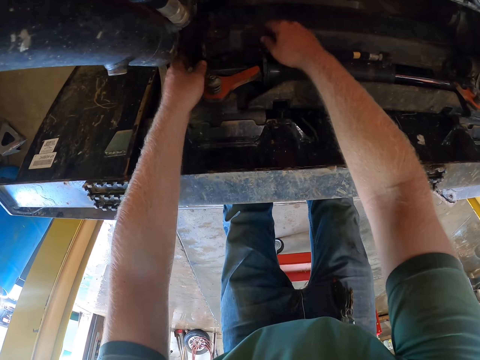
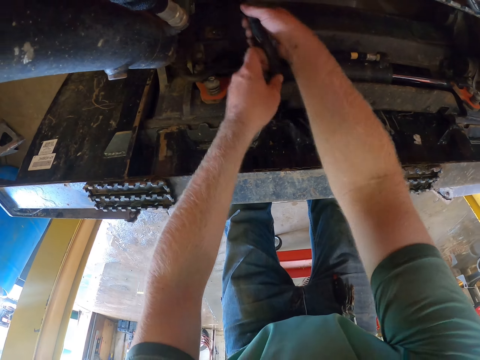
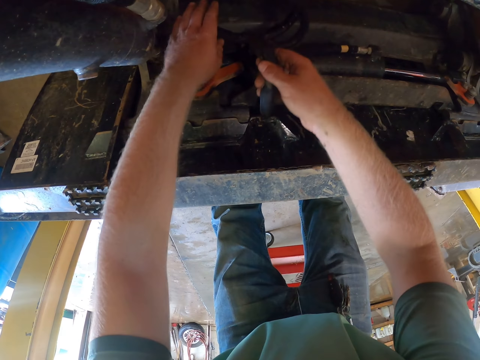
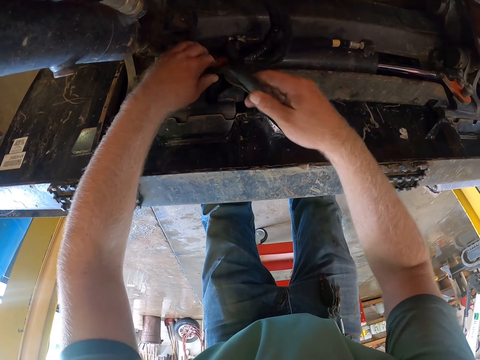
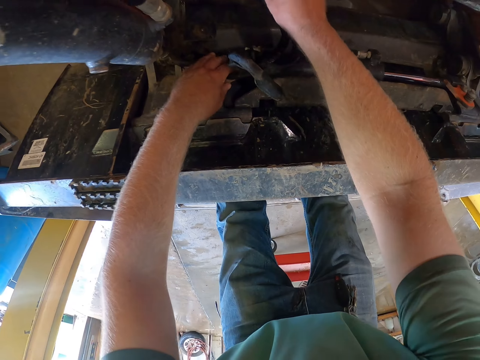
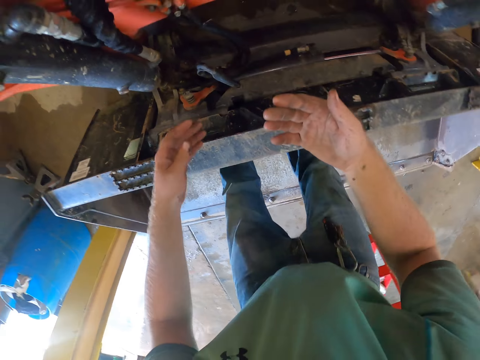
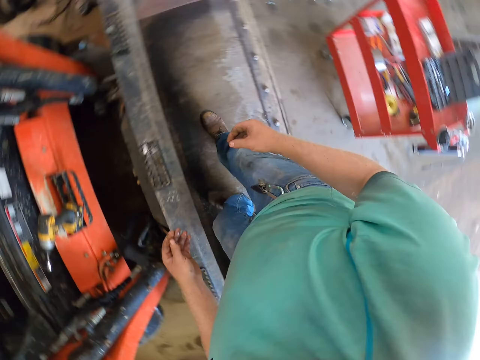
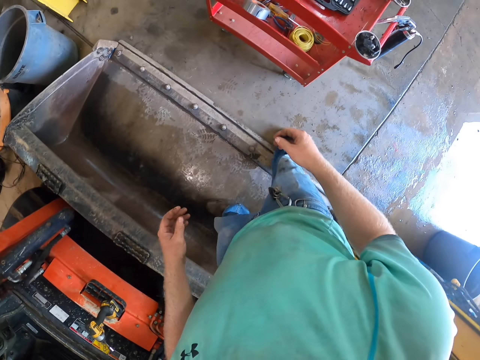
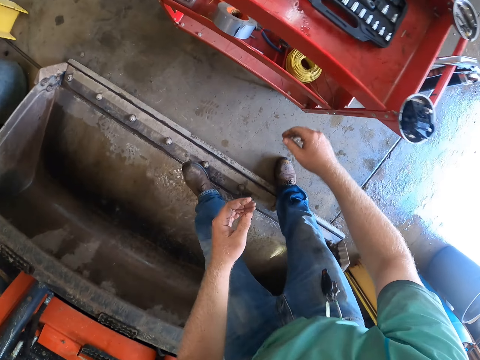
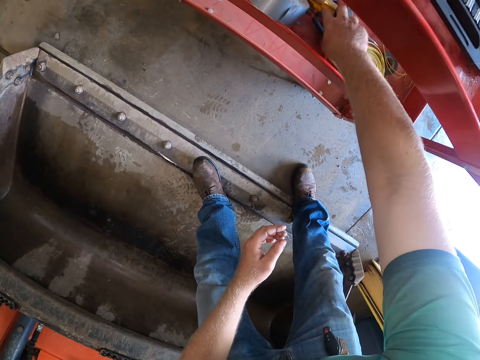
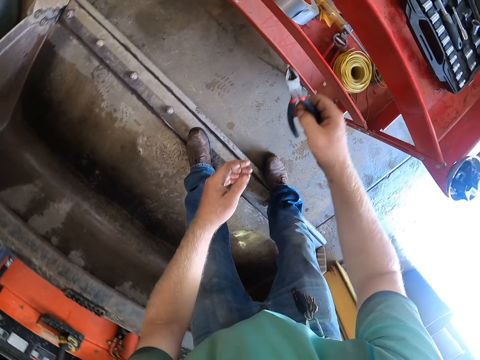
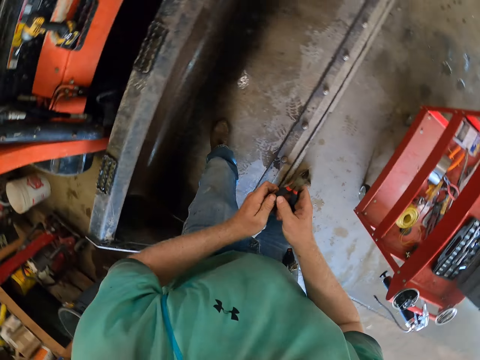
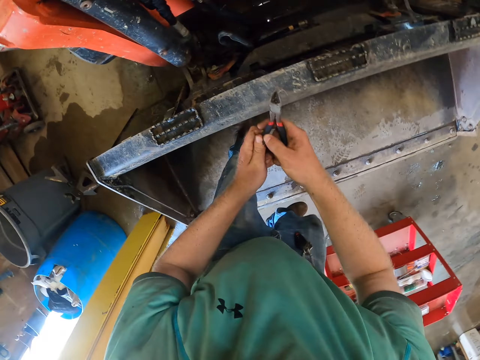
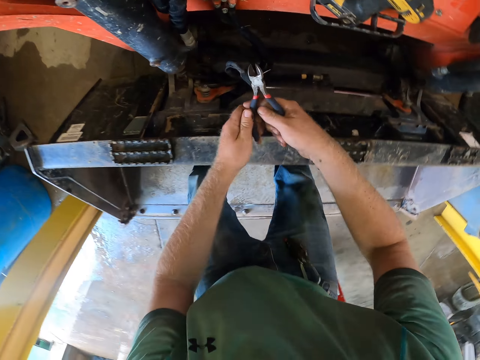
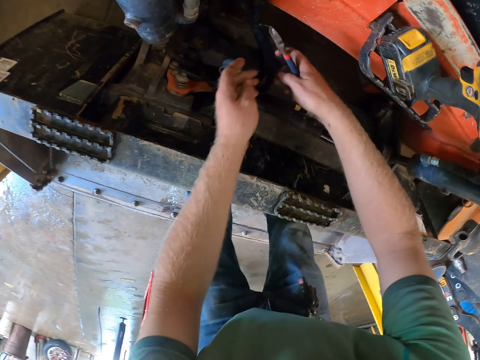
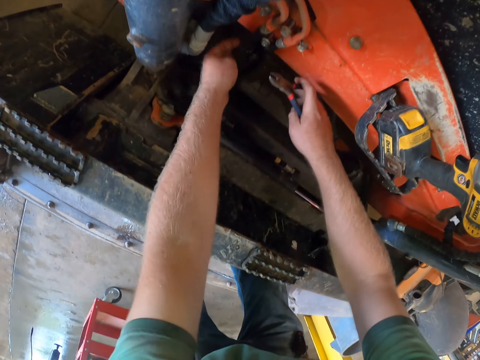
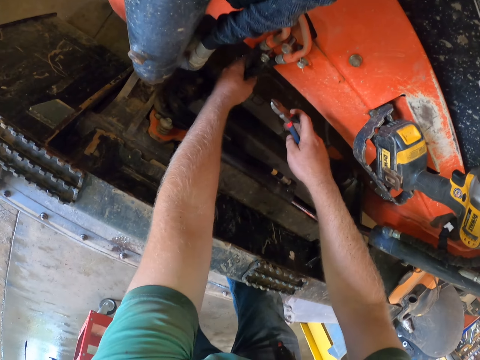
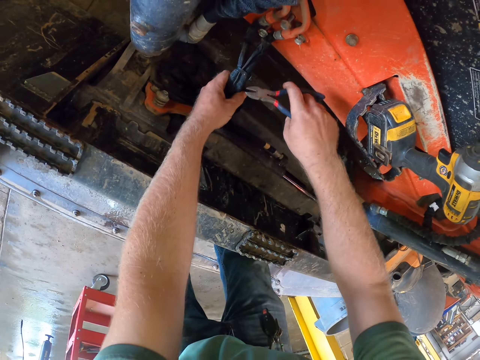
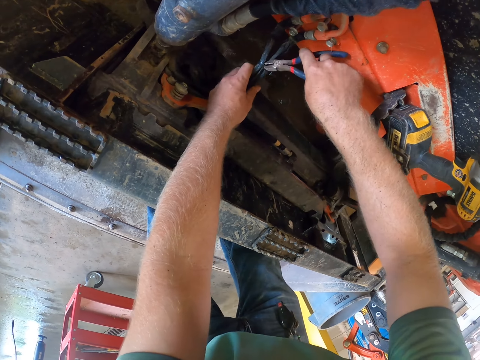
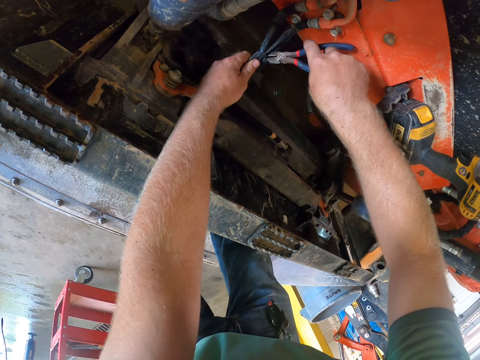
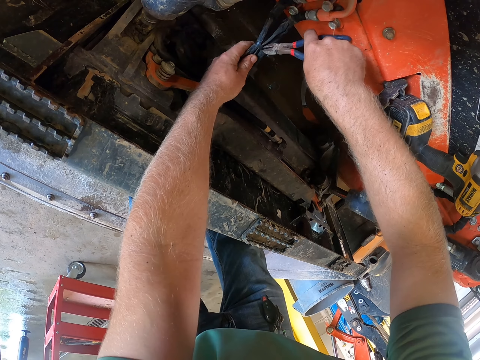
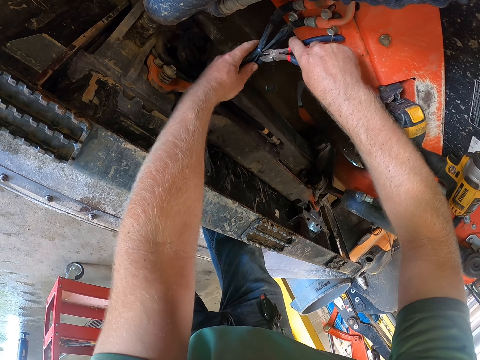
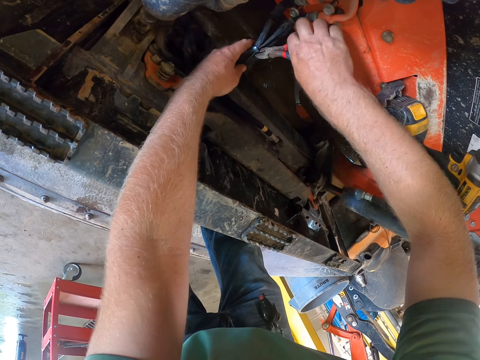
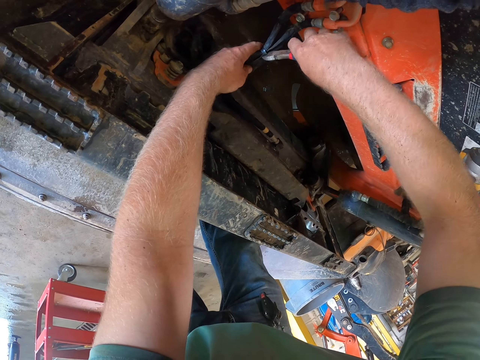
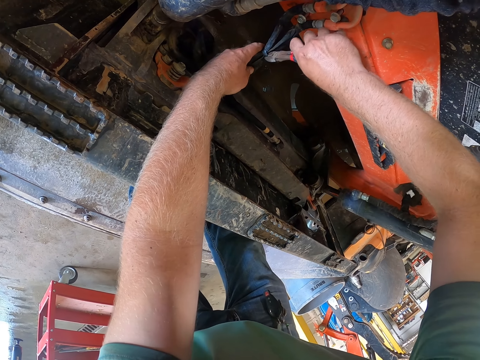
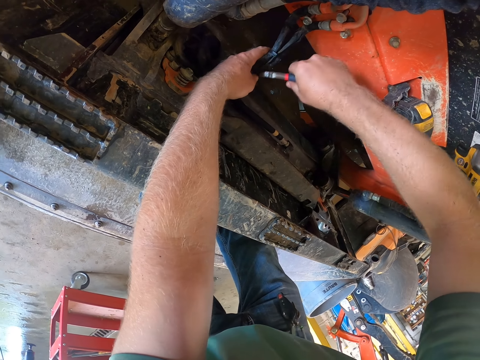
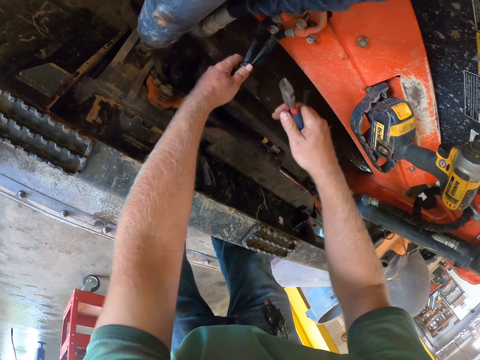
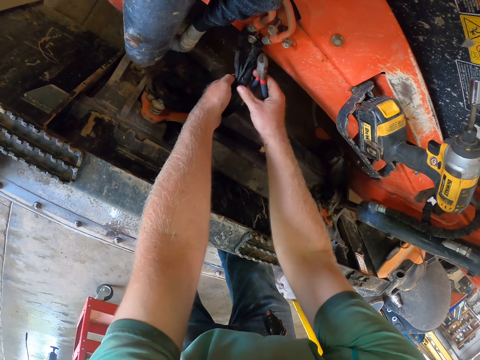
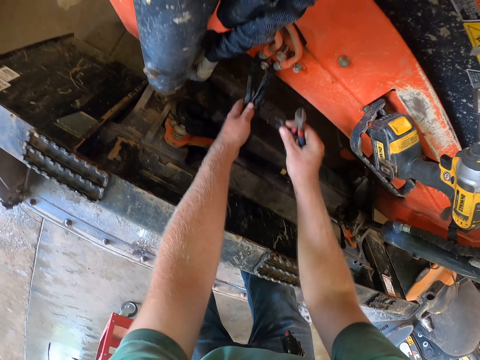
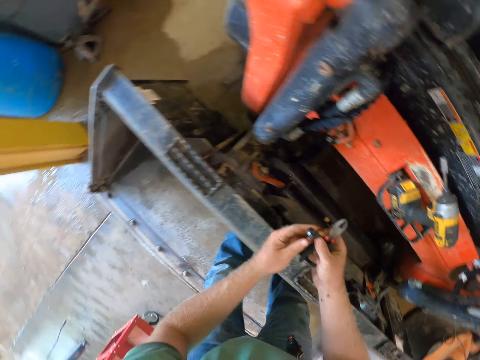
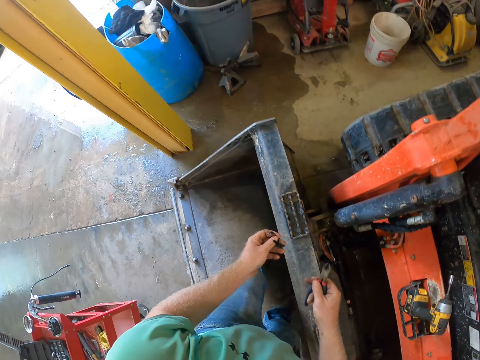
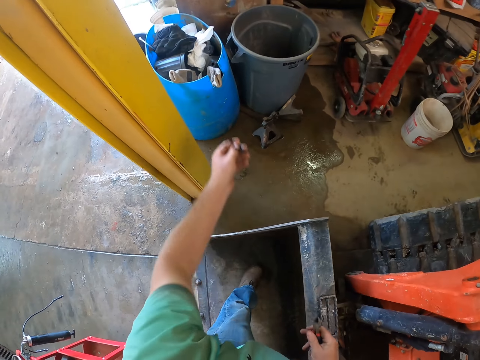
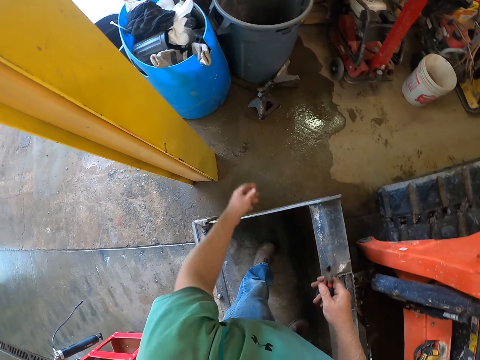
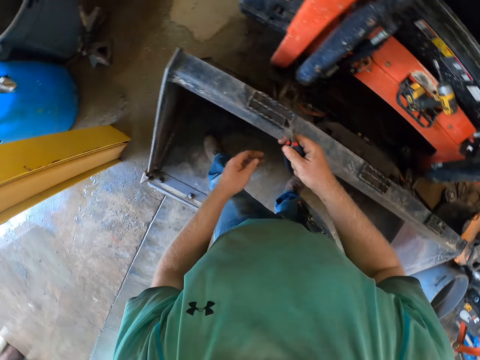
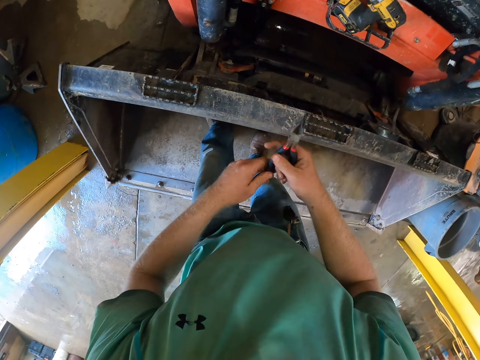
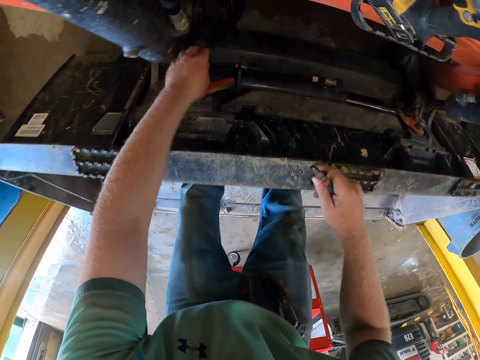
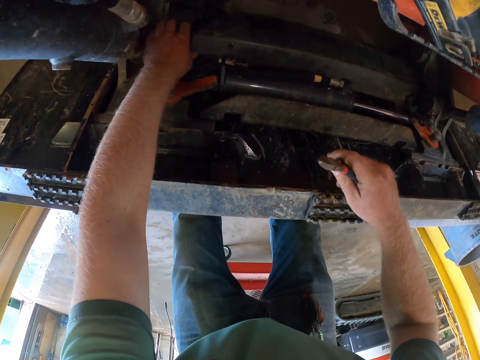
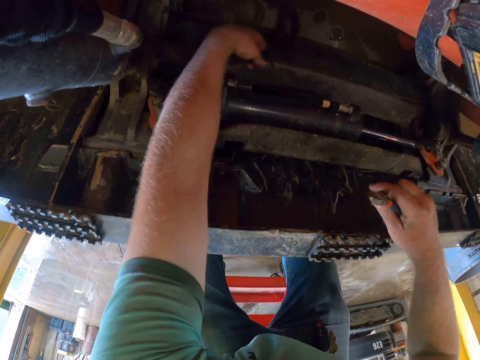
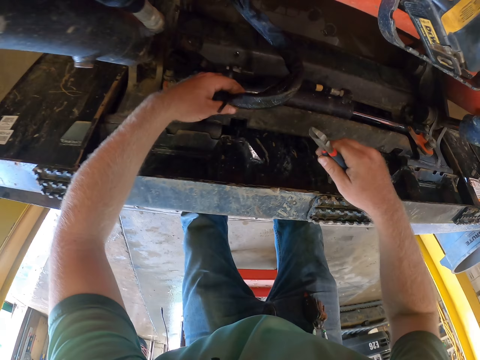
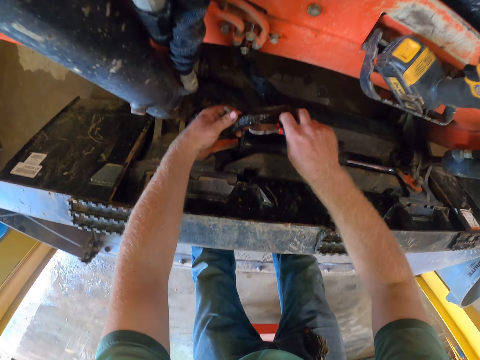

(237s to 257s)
The camera wearer pulls some wires in the lawn tractor with both hands. He touches the tube and walks around. He picks up a plier from the table with his right hand. He opens the plier with both hands. He pulls the wires in the lawn tractor with his left hand. He cuts off a wire clip from the wires with the plier in his right hand. He unties the wire. He removes the wire clip from the wires with both hands. He picks up the wire. He throws the wire clip in a waste bin with his left hand. He picks up the tube. He pulls the wires in the lawn tractor with his left hand.

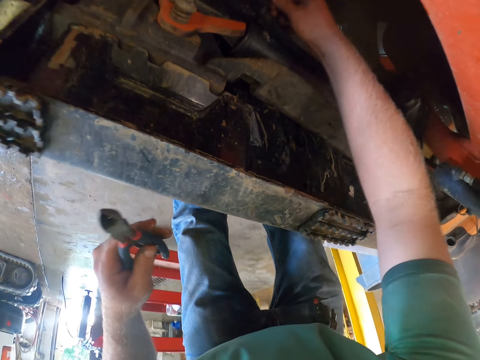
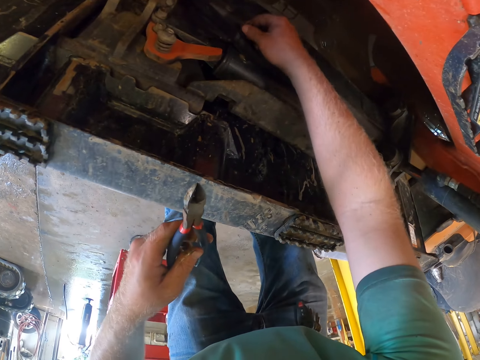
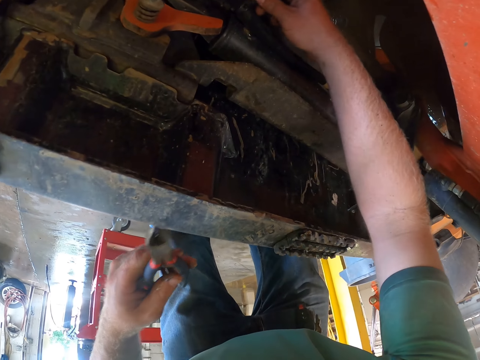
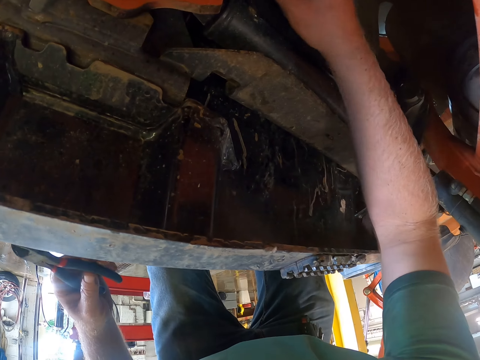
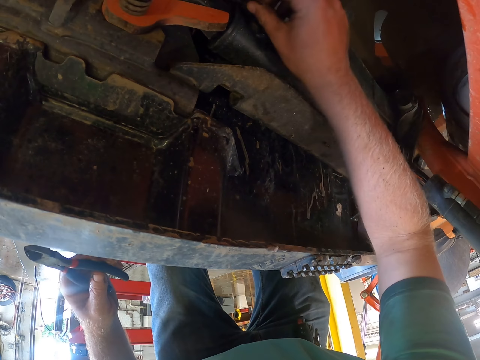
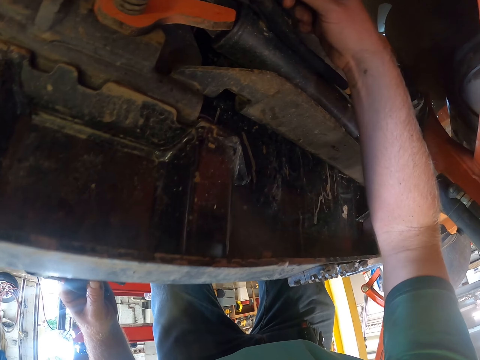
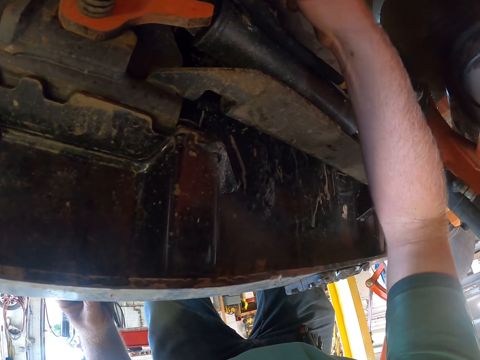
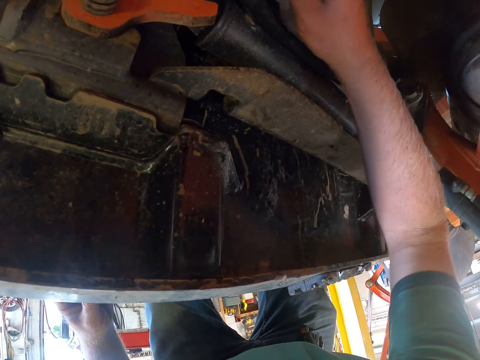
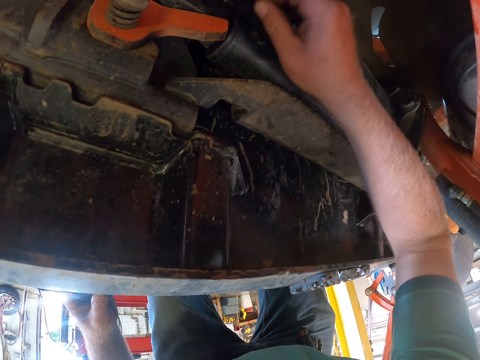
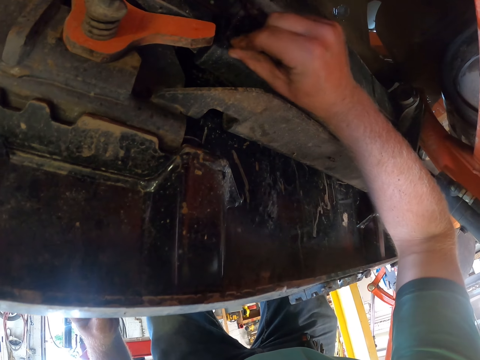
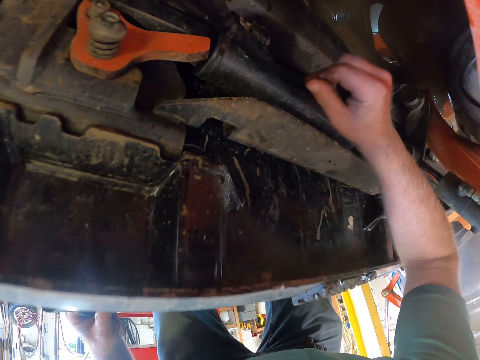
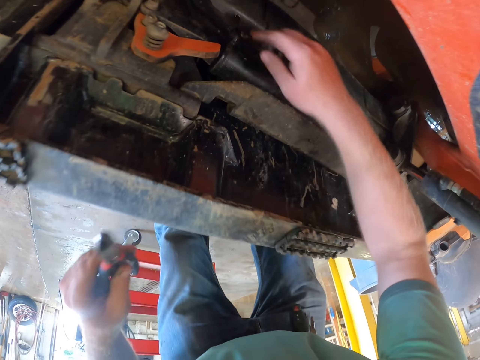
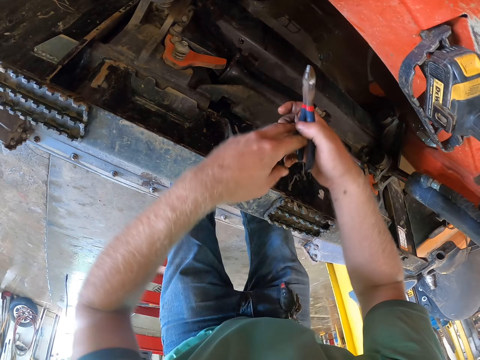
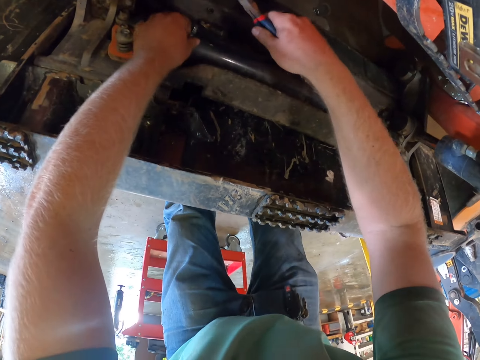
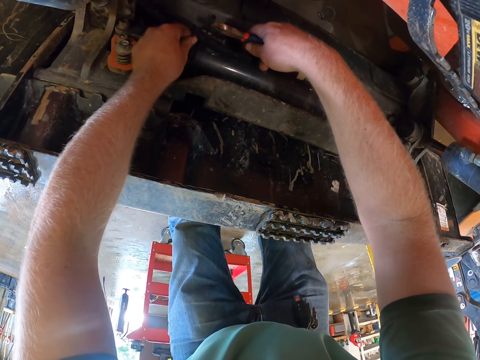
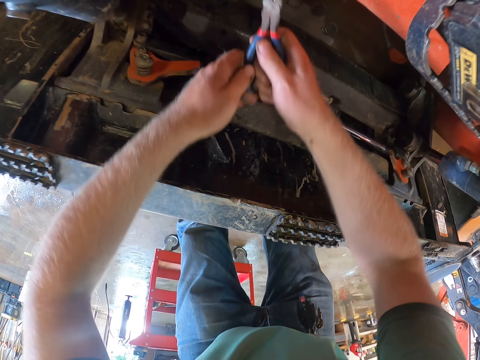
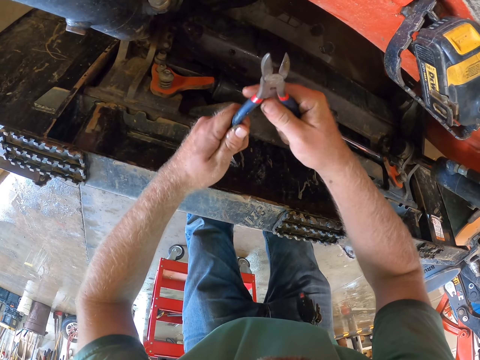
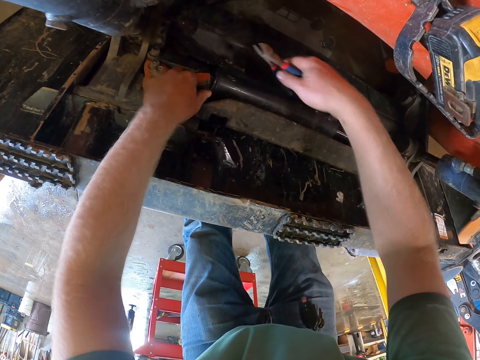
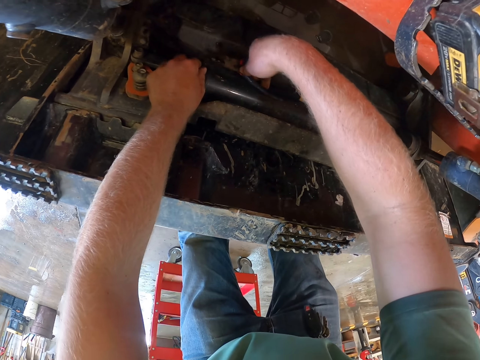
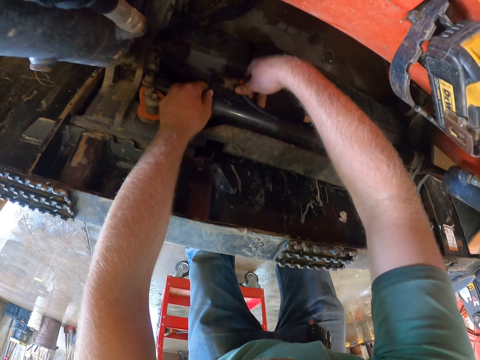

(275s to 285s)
The camera wearer shakes the wire. He passes the plier from his left hand to his right hand. He pulls some wires in the lawn tractor with his left hand. He cuts the wire. He opens the plier with both hands. He adjusts the plier. He cuts off a wire clip from the wires with the plier in his right hand.
